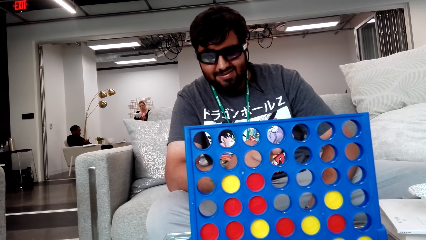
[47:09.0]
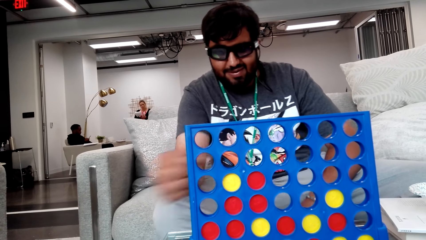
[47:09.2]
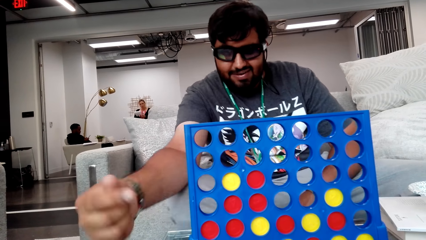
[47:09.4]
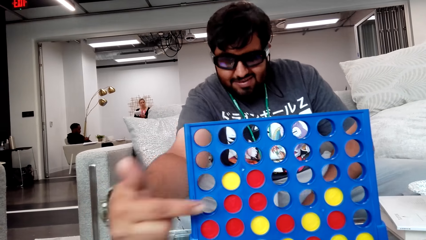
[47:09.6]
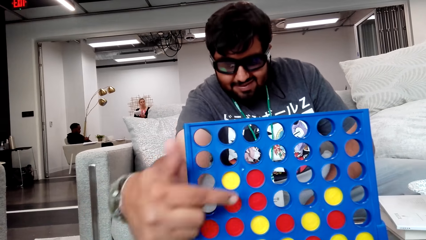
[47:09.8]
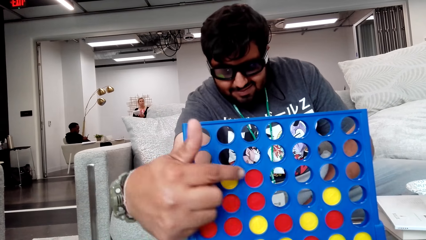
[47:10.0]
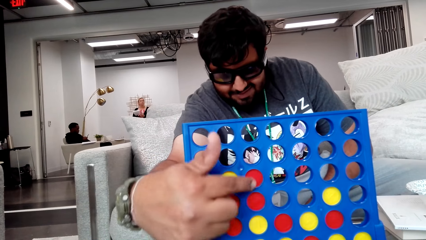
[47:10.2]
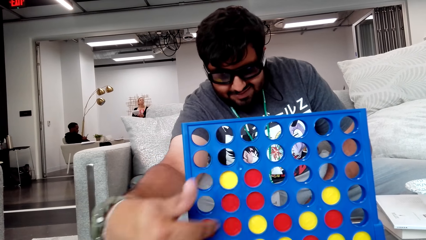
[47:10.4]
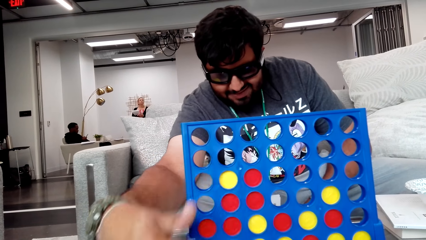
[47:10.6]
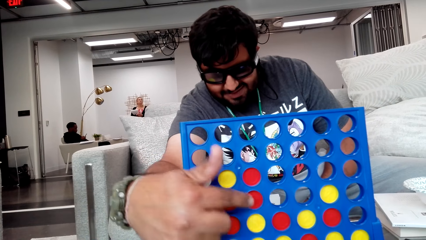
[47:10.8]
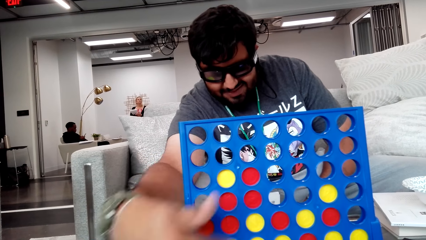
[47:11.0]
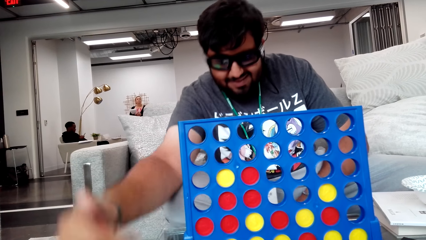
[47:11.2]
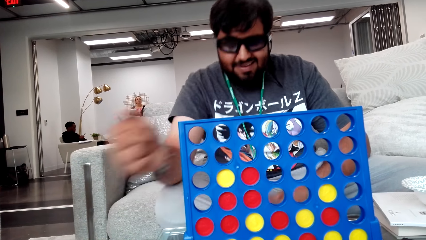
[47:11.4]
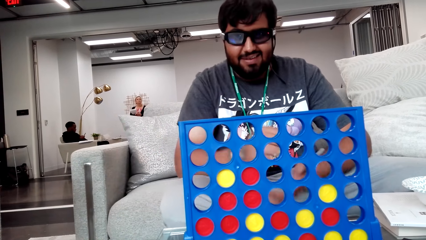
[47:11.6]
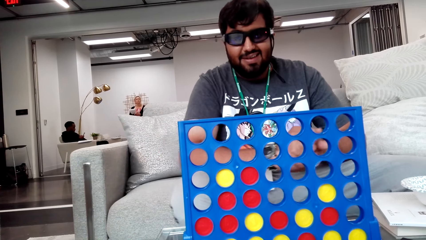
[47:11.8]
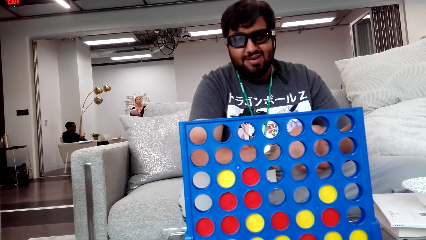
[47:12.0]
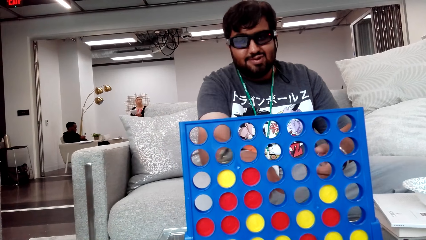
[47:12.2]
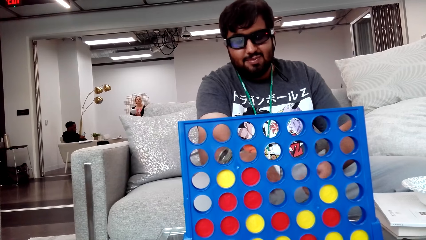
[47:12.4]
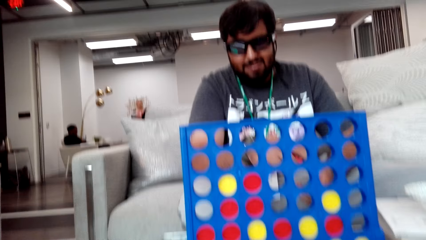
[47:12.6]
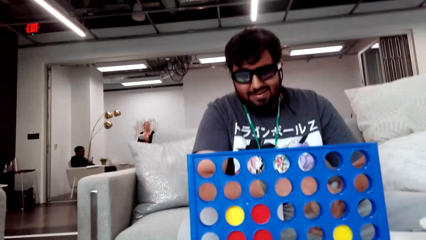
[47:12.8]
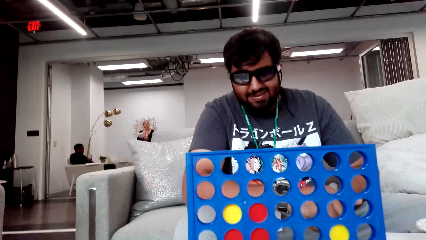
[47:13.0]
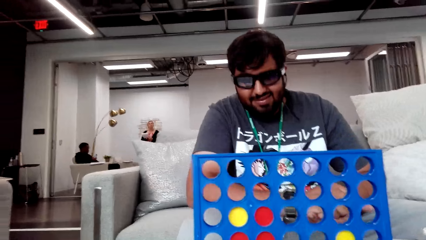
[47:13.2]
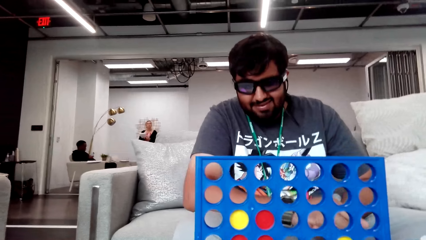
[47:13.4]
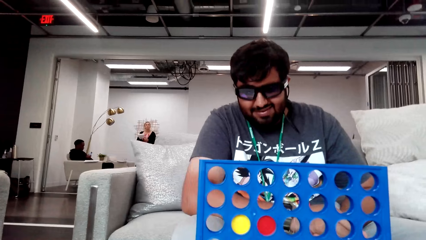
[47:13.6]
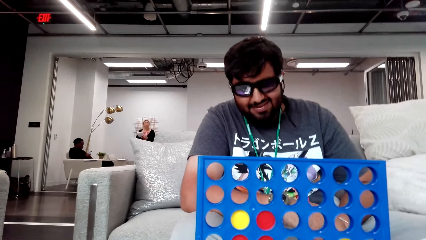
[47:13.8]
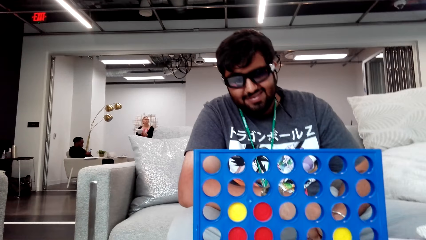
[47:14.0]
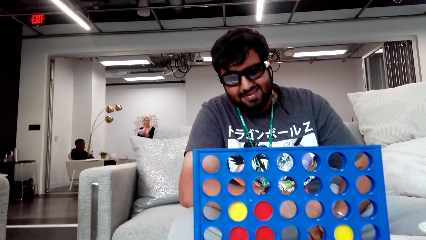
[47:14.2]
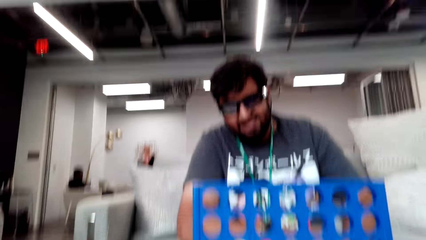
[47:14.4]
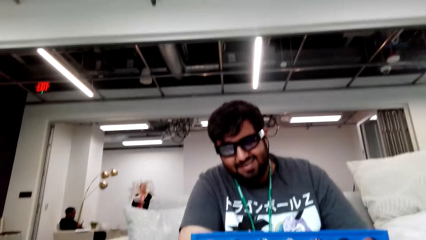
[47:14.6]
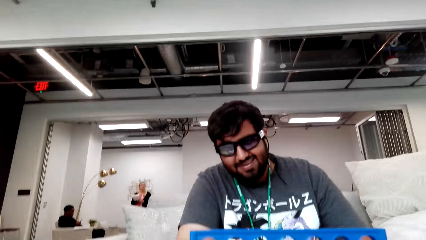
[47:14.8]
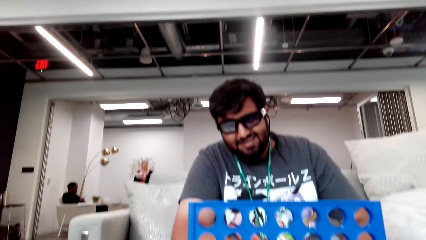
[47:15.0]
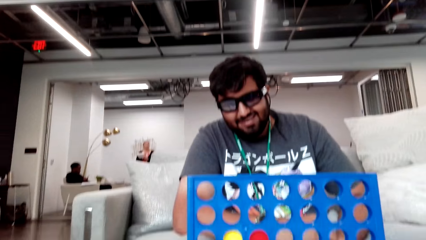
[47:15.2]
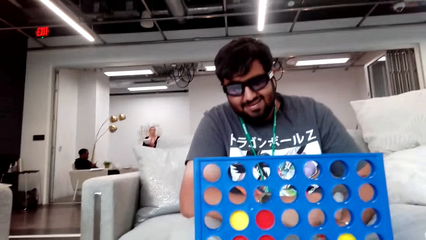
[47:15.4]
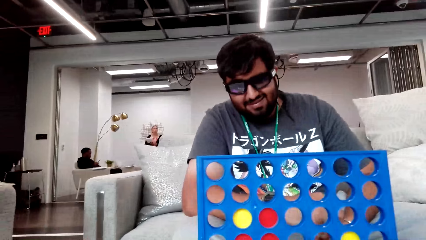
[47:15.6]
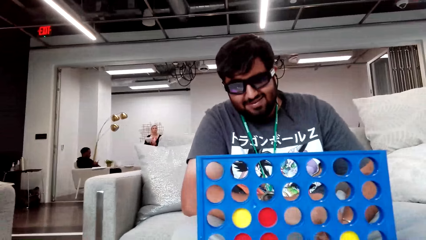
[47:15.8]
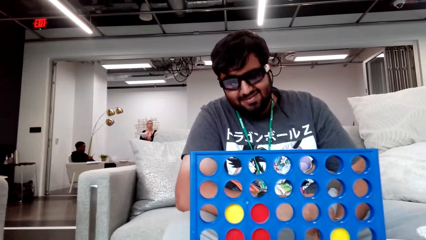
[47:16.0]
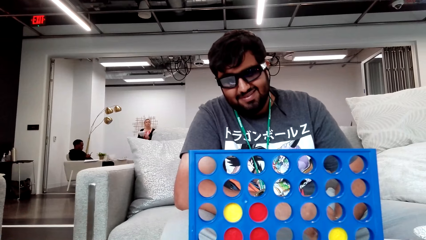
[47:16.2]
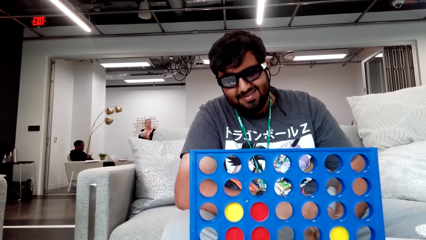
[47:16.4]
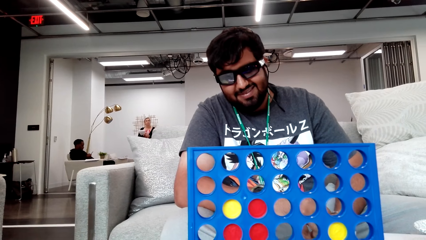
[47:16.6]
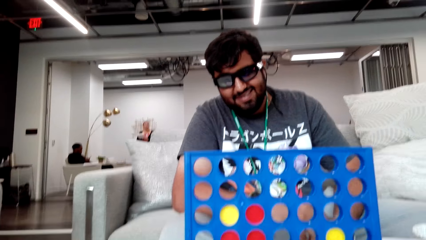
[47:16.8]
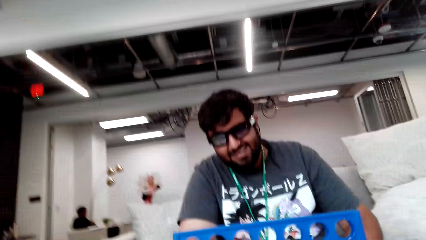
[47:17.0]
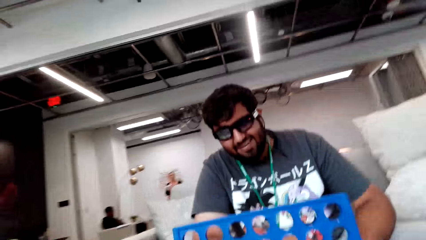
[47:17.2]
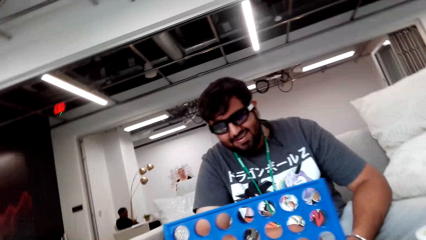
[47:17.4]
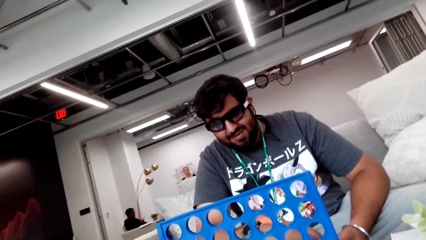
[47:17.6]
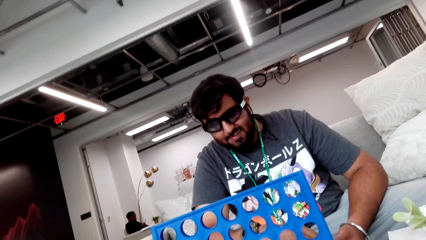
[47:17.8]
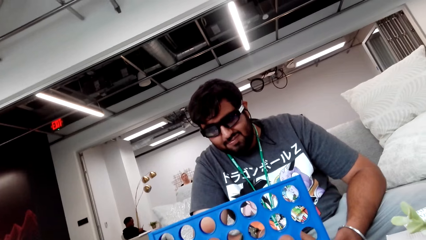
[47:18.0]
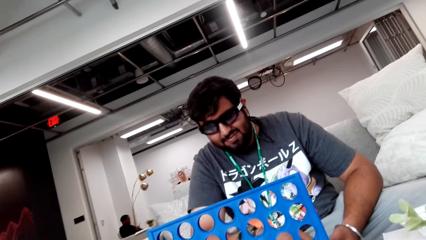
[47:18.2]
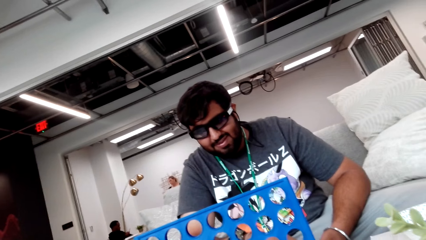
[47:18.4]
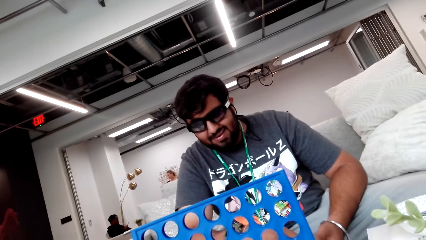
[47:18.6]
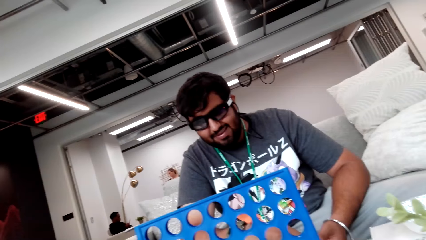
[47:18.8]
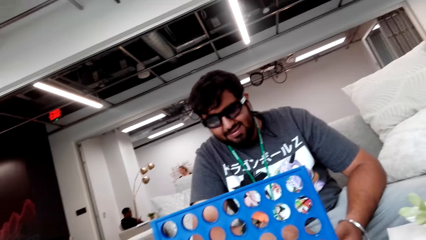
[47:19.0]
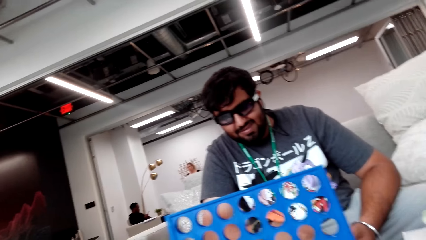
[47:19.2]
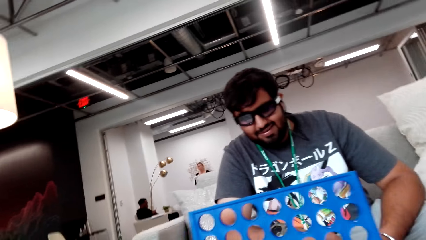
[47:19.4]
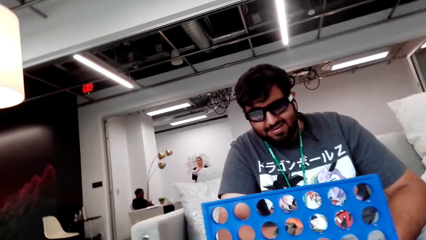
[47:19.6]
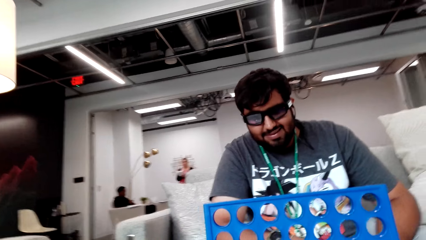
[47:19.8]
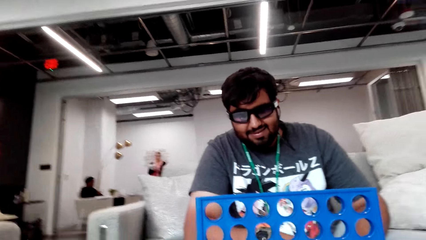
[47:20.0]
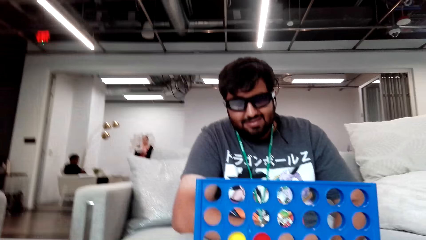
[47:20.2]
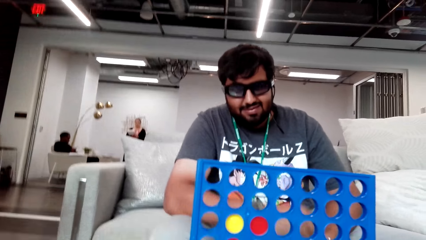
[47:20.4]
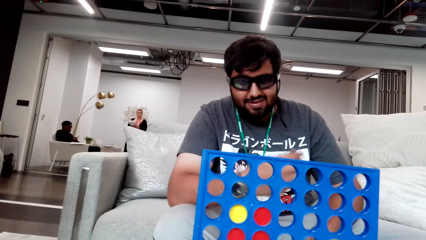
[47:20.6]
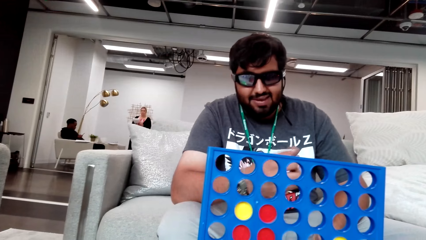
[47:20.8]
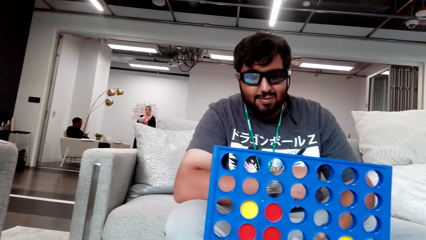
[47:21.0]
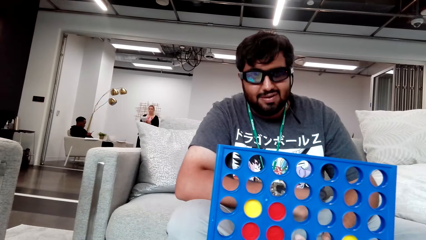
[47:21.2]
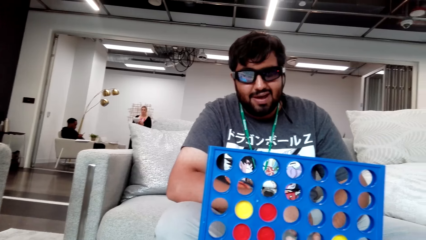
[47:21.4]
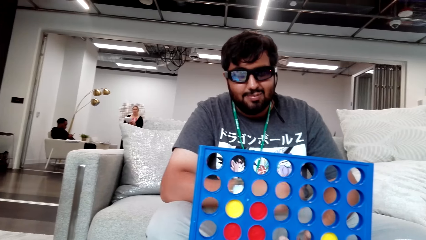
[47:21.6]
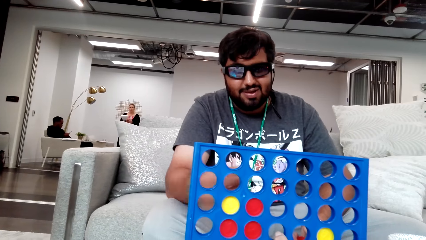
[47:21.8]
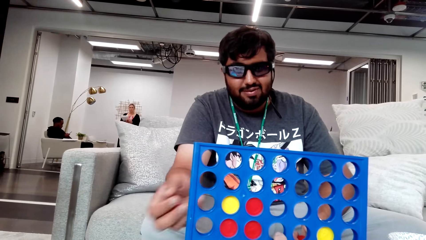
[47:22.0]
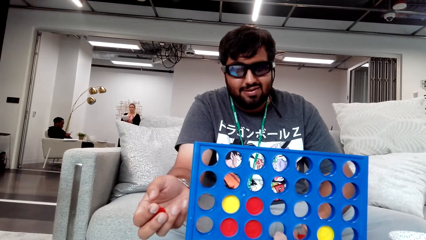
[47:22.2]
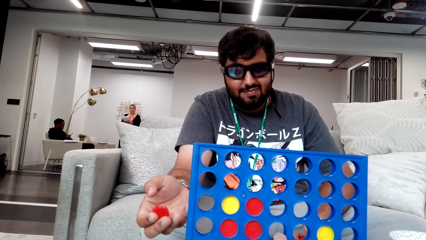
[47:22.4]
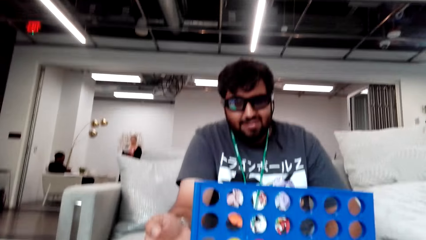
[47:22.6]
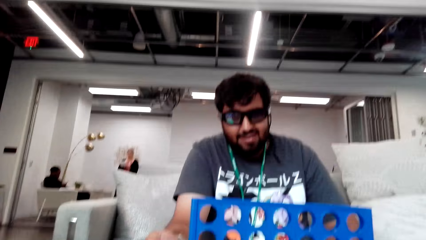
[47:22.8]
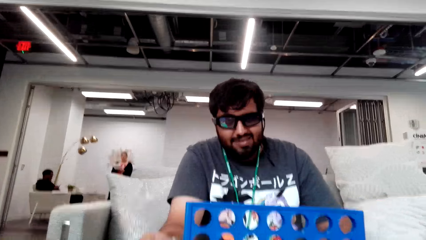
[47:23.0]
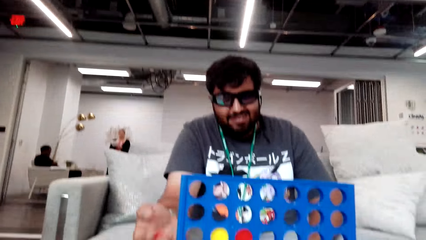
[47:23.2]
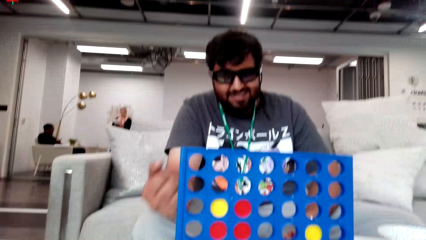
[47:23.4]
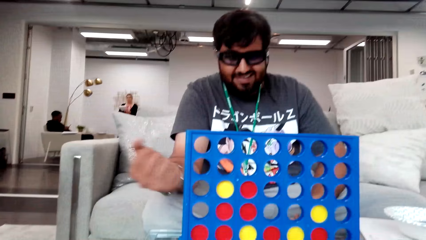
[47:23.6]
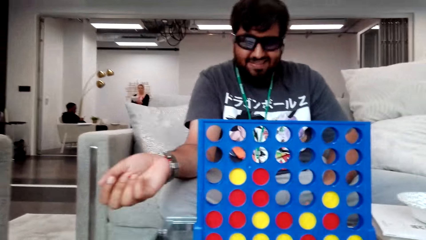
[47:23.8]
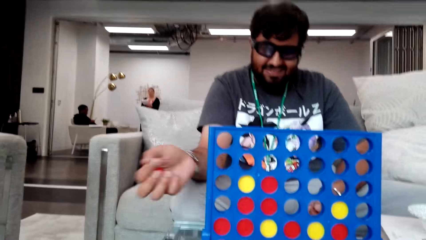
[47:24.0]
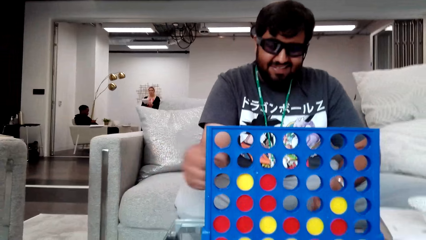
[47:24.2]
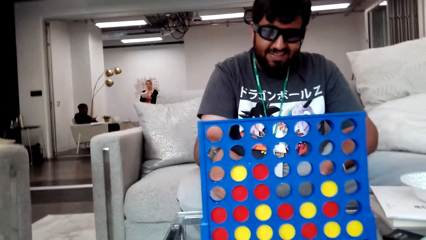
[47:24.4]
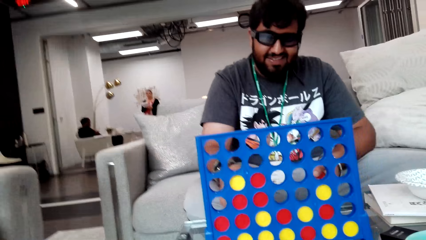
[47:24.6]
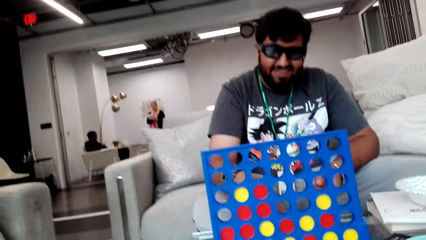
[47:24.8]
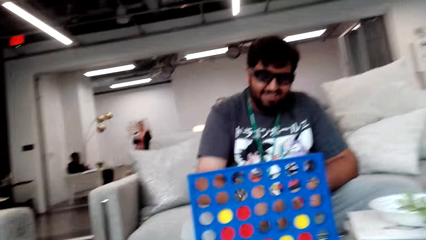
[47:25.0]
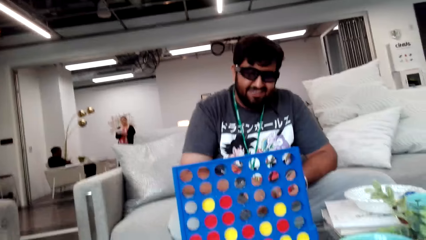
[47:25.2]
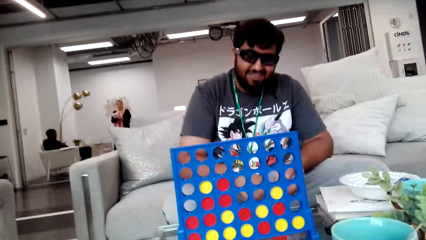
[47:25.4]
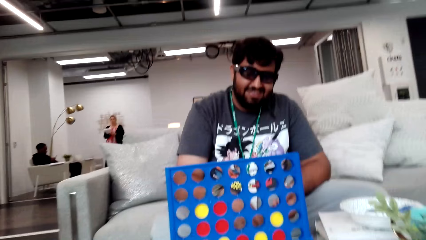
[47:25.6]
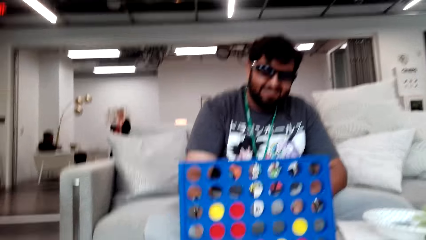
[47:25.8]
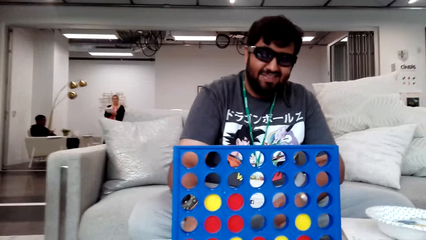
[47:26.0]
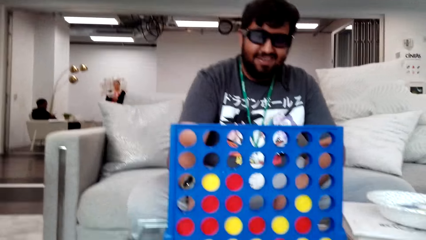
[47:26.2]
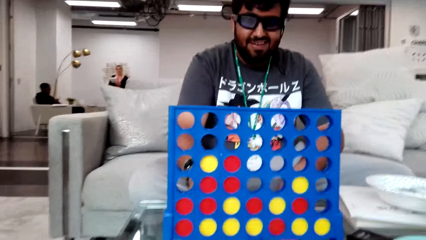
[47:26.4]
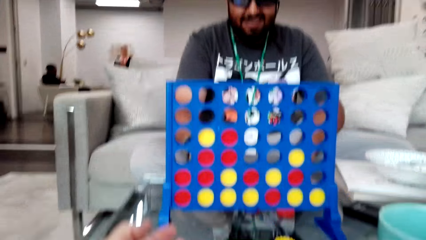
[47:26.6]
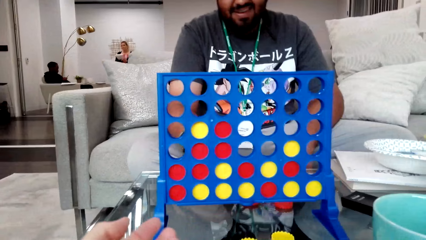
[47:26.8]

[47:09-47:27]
A person points on the strategy board, touches the poker chips holder, and removes the hand from the poker chips holder. The person points on a poker chip. The camera wearer looks around. They look around again. The person shakes hand, stretches hand, and rotates hand with poker chips.
